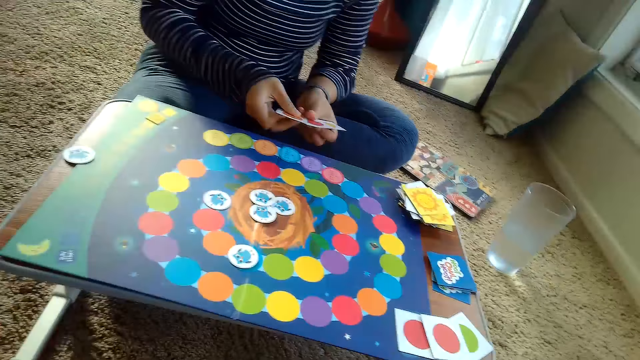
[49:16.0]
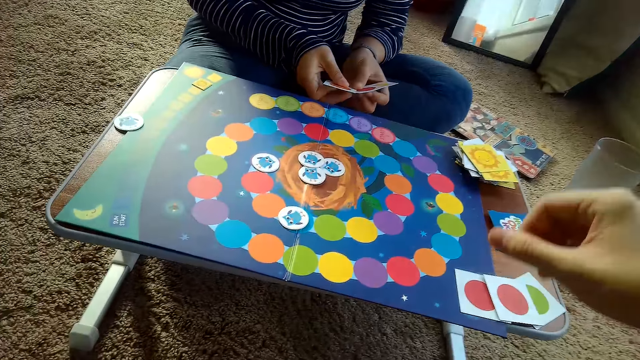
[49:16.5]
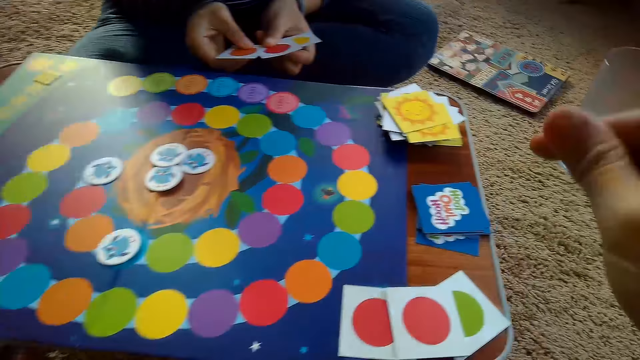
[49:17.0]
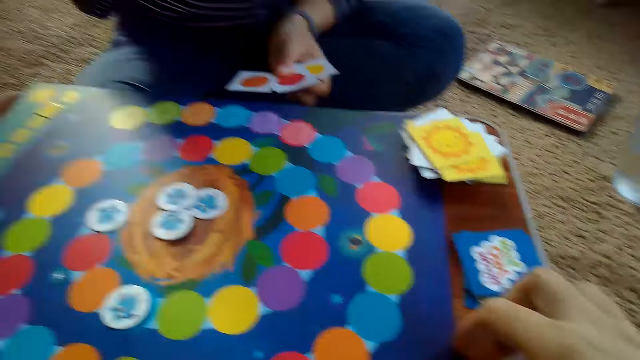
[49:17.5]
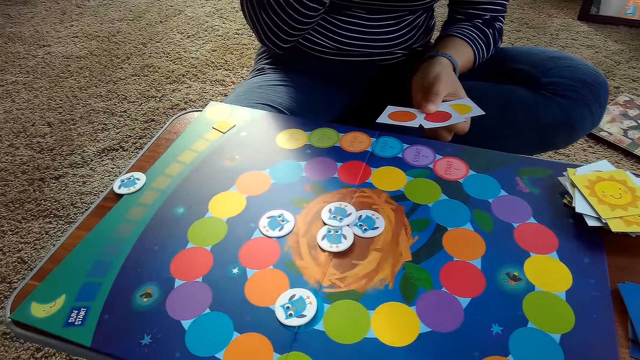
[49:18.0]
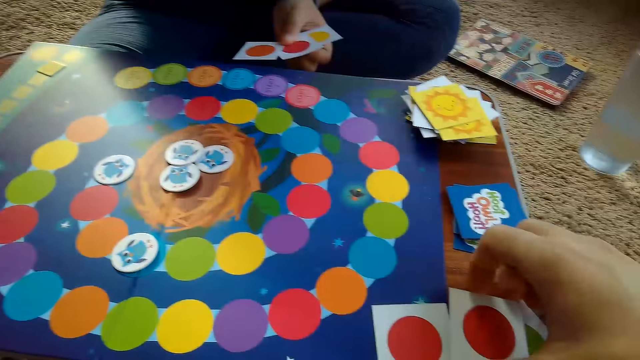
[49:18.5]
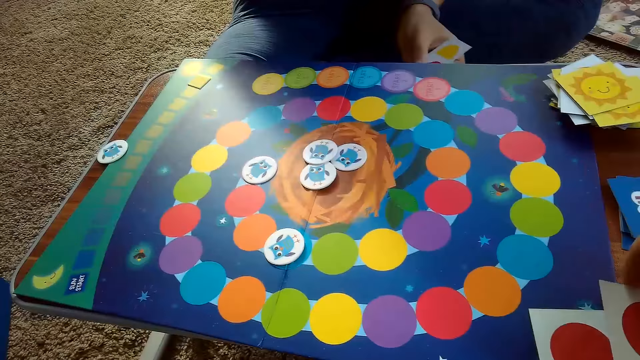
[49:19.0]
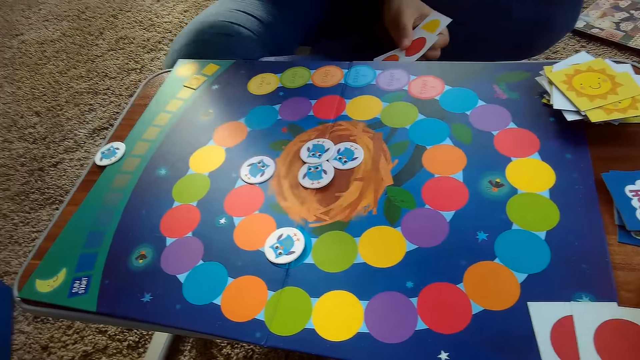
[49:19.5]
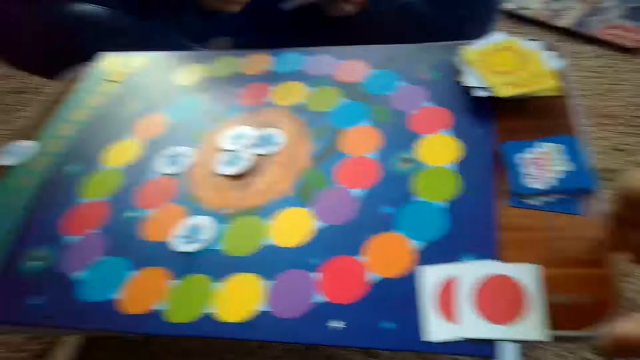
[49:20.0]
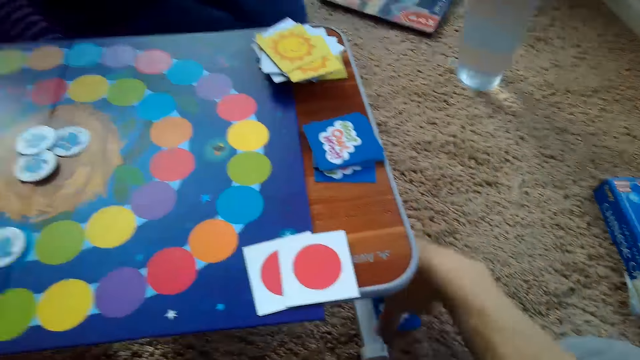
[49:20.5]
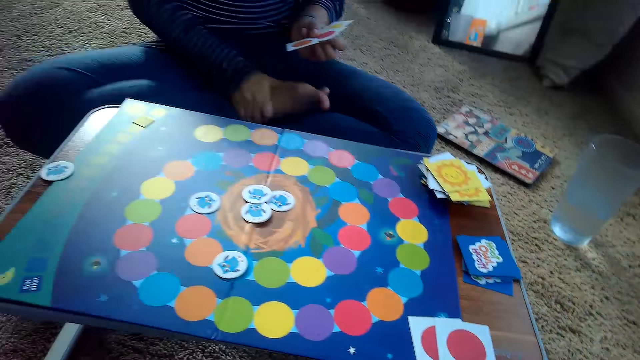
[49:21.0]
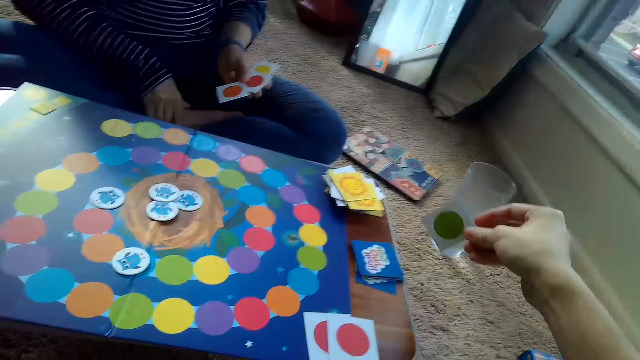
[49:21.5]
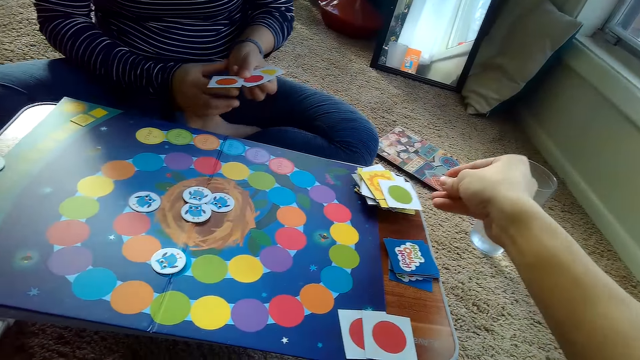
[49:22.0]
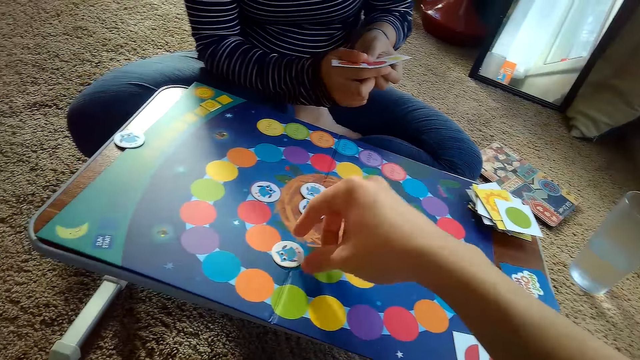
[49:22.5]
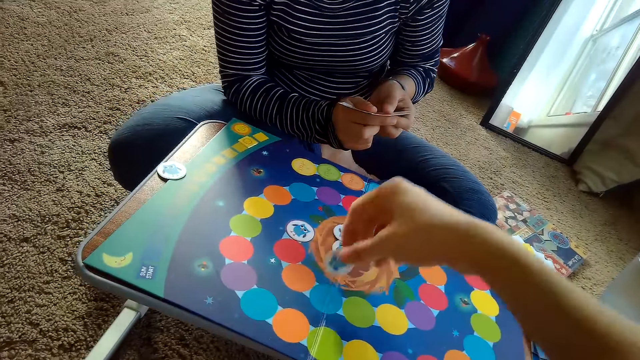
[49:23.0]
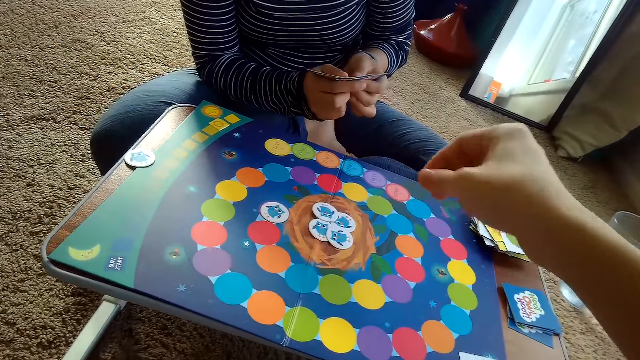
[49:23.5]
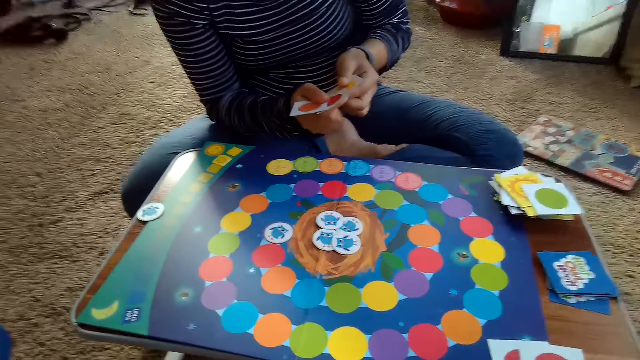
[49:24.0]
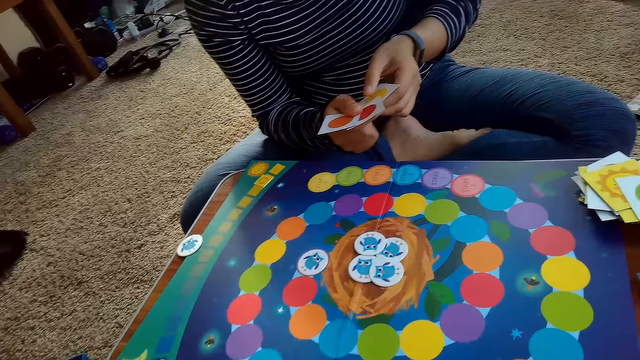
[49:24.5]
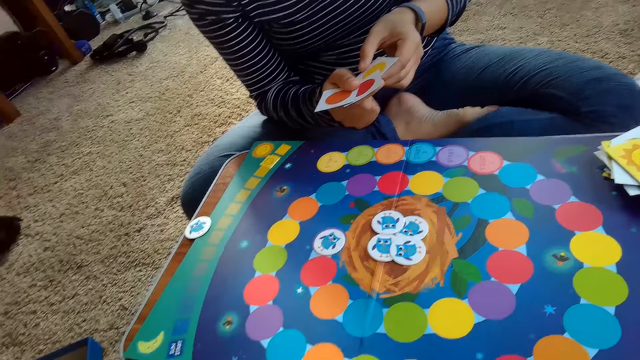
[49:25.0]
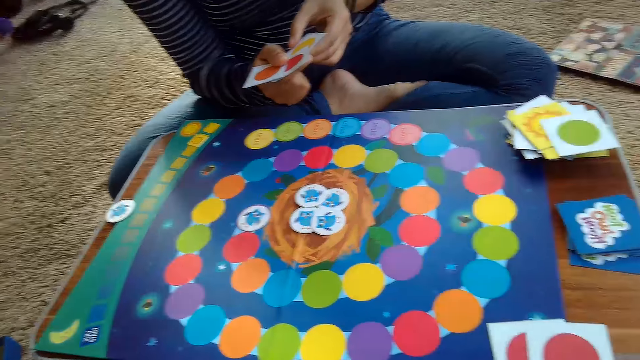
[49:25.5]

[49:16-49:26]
The camera wearer picks a card from his stack of cards on the table with his right hand. He picks a card from the floor with his right hand. He drops the card on the stacks of cards of the partner on the table. He moves a chip on the game board with his right hand. He picks a card and drops the card.

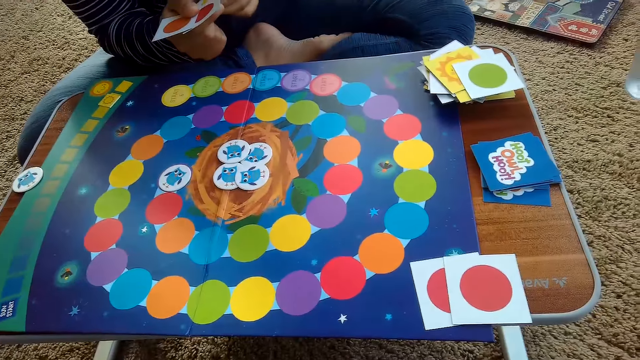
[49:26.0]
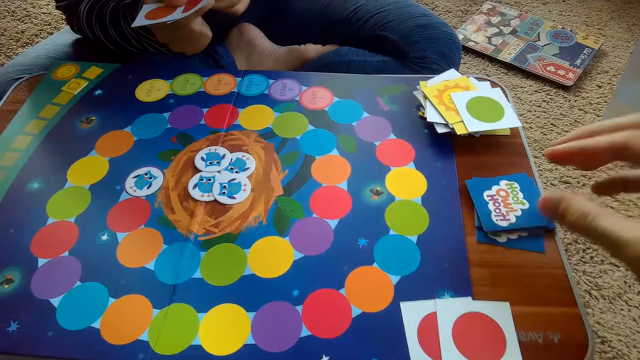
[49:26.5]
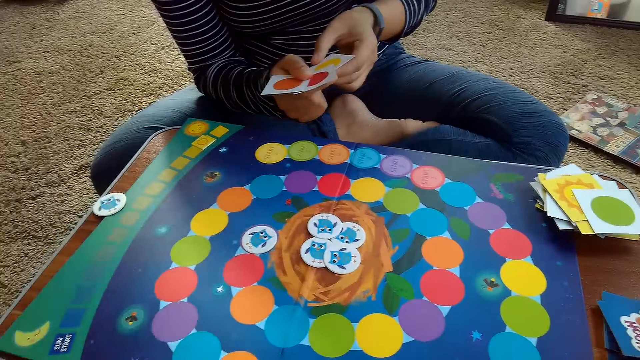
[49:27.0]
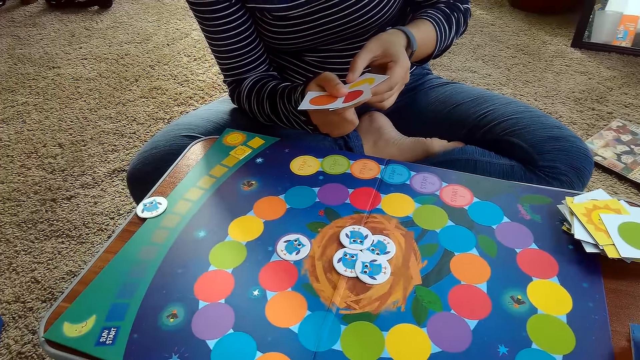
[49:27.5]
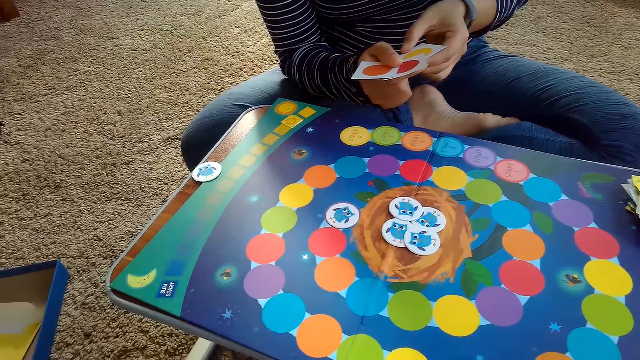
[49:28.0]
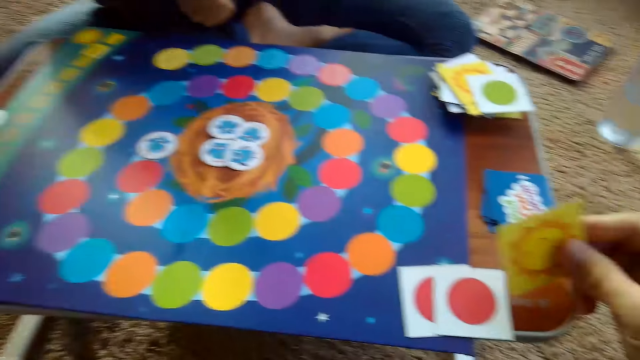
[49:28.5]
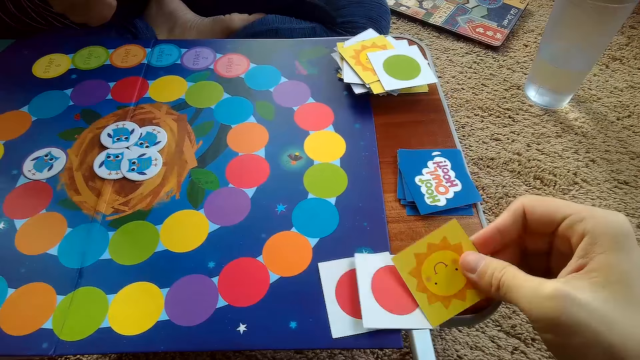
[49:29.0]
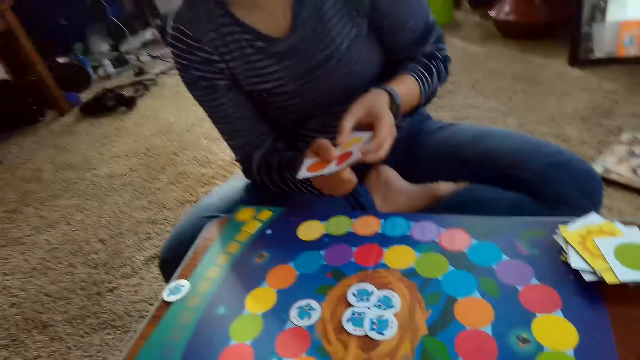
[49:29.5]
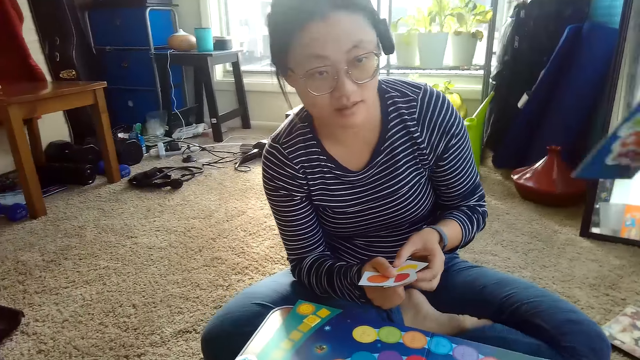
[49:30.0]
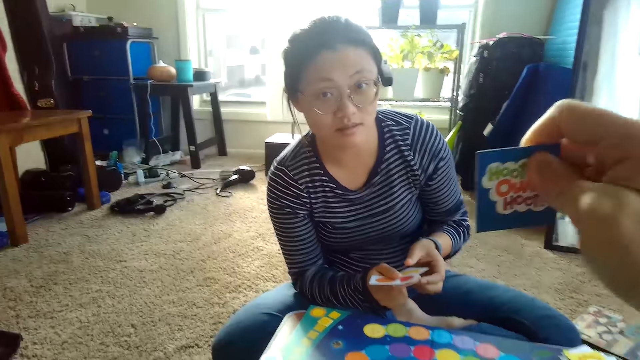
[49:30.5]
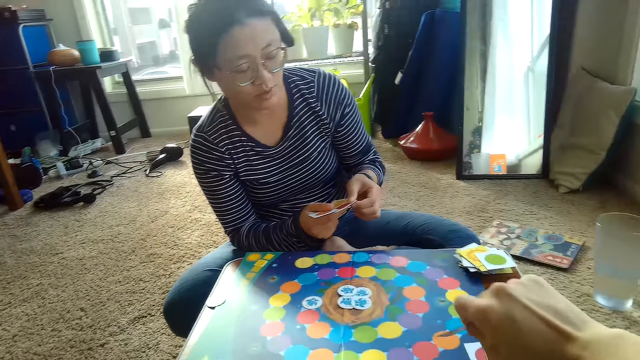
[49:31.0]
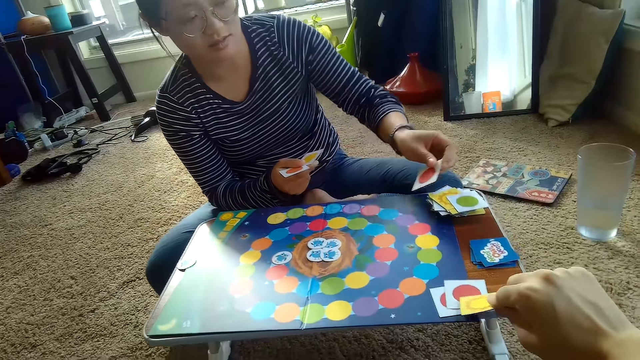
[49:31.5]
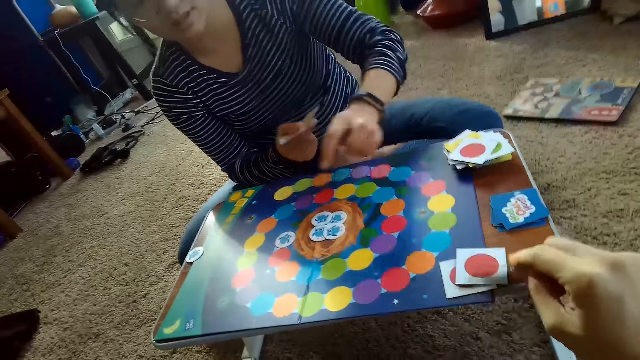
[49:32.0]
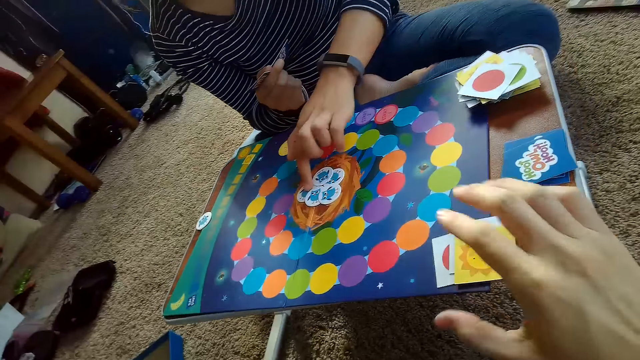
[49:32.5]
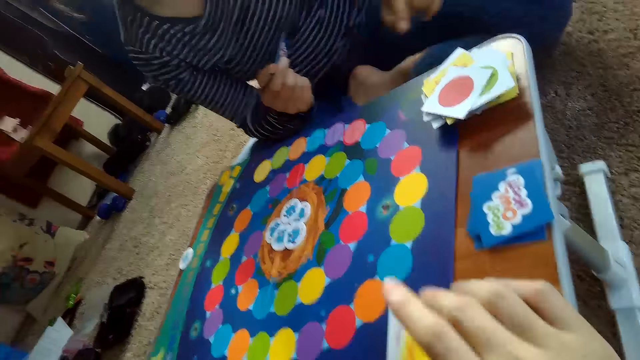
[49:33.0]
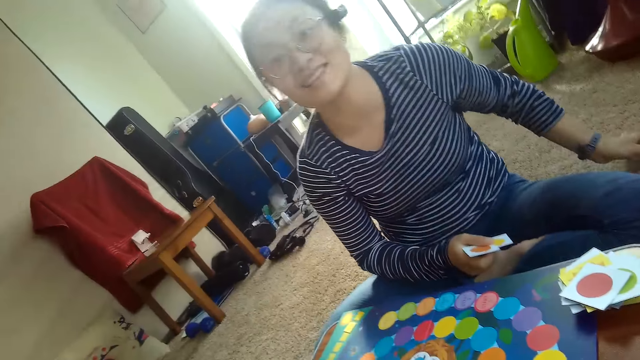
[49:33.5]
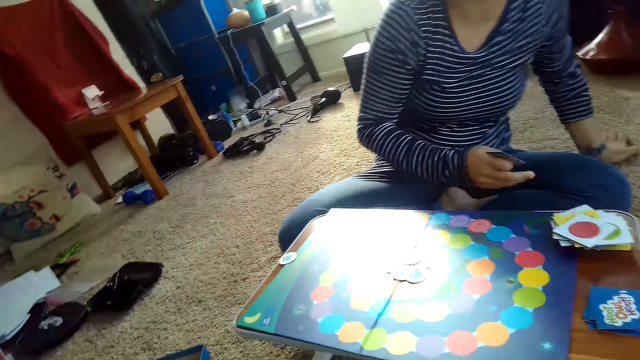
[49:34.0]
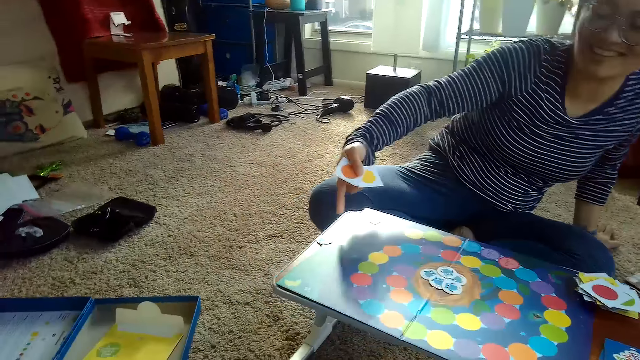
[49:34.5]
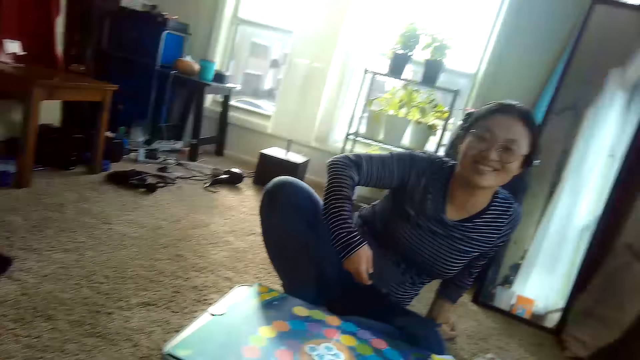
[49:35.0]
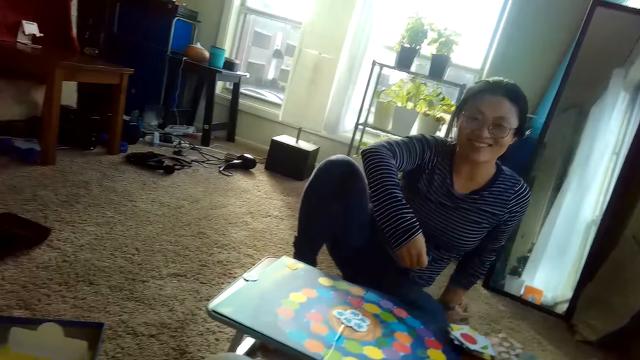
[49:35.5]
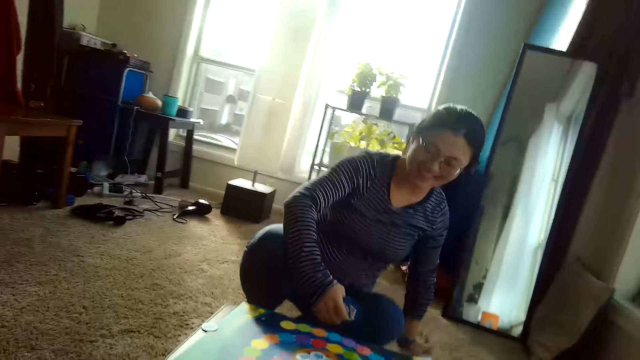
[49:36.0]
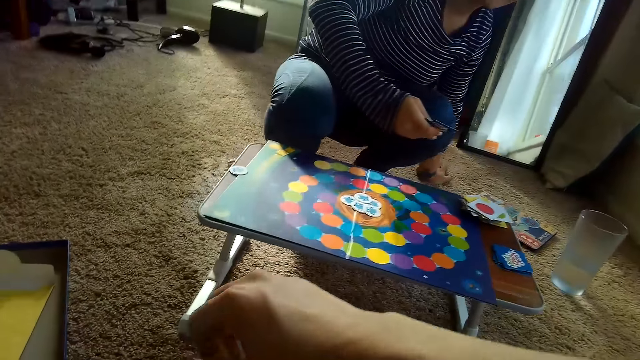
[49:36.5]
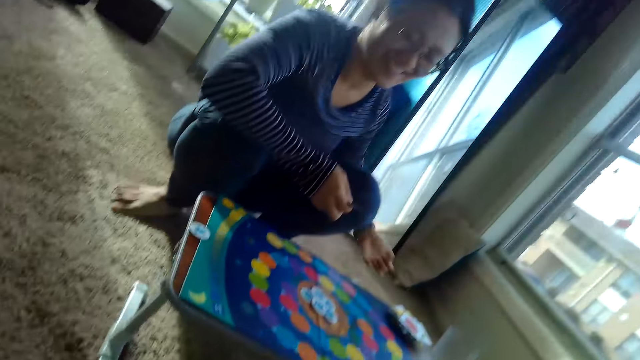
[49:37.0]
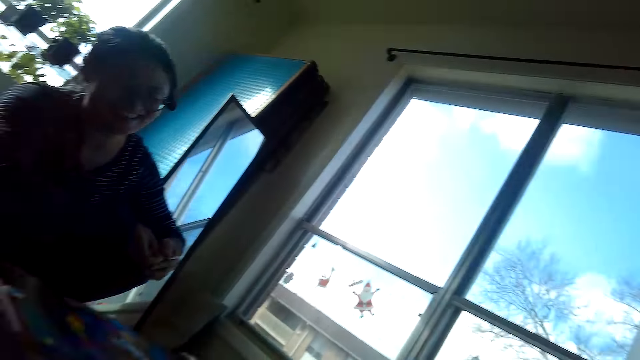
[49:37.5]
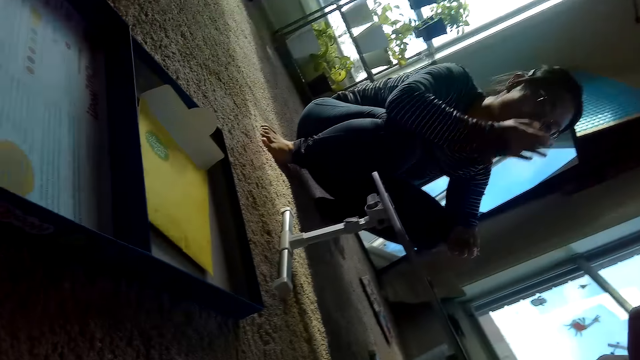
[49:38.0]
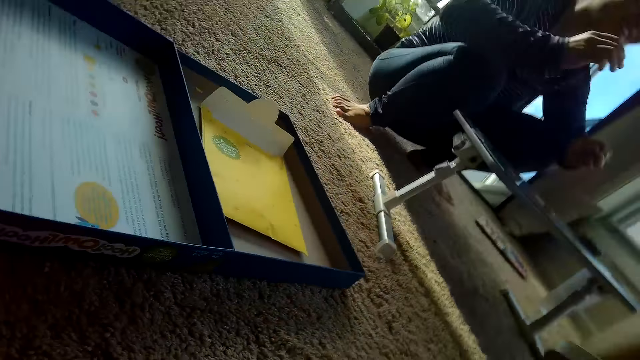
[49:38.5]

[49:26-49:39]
The camera wearer picks a card from the stack of cards on the table with his right hand. He drops the card on his stack of cards on the table. He shows the card to a woman. He holds the card up with his right hand. He drops the card on his stack of cards on the table. The woman drops a card on her stack of cards on the table with her left hand. The woman moves a chip or card from the game board with her left hand. The woman stands up and squats.
